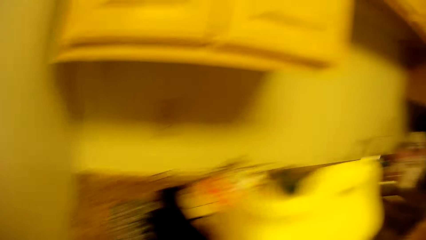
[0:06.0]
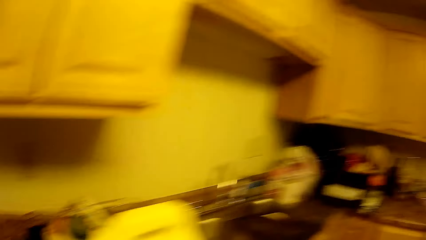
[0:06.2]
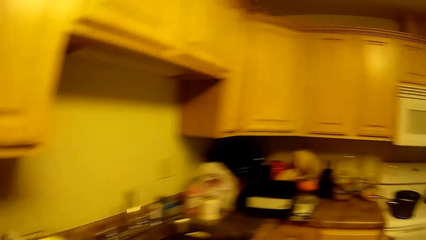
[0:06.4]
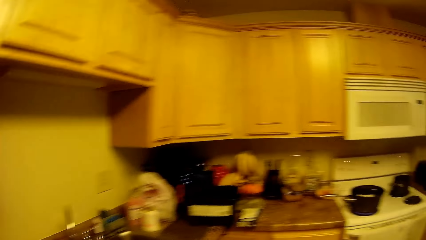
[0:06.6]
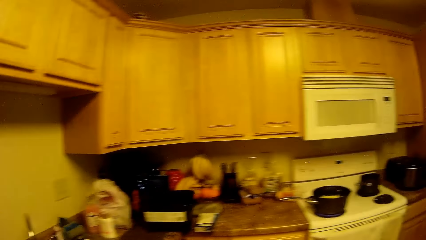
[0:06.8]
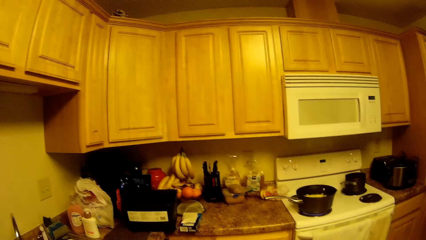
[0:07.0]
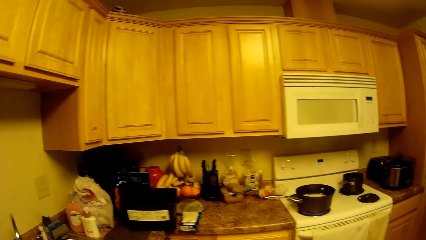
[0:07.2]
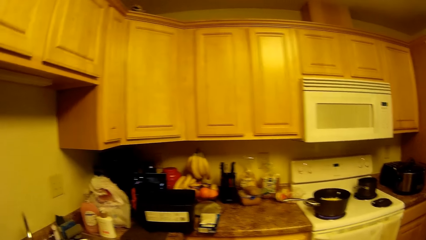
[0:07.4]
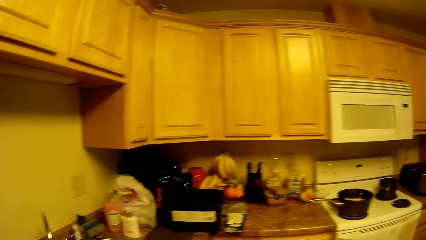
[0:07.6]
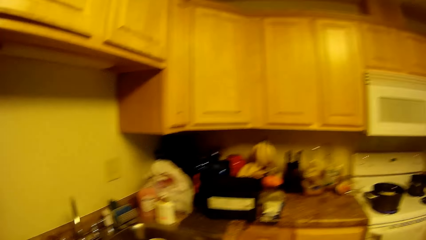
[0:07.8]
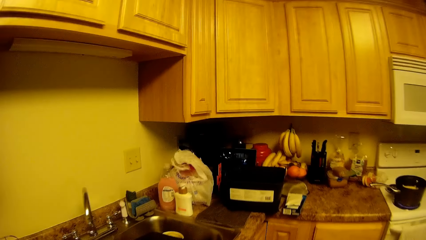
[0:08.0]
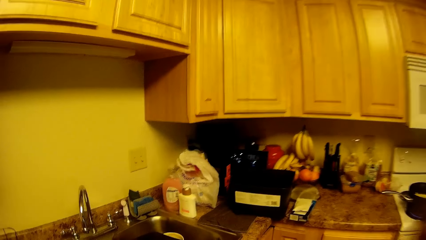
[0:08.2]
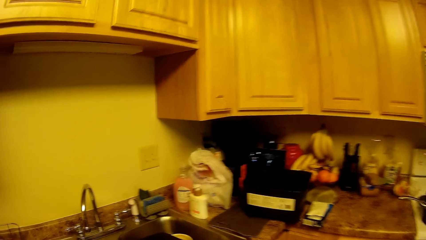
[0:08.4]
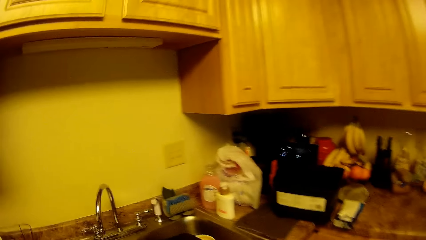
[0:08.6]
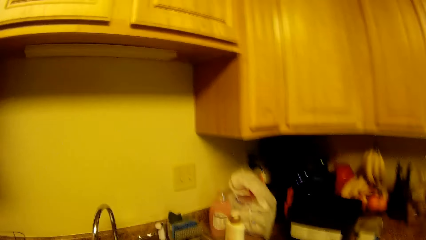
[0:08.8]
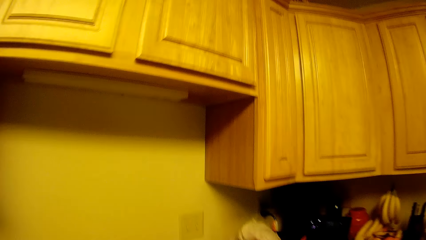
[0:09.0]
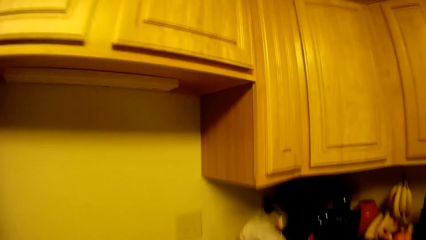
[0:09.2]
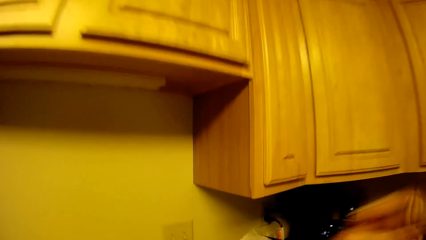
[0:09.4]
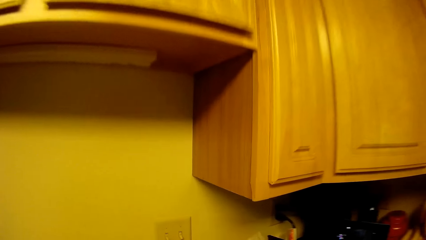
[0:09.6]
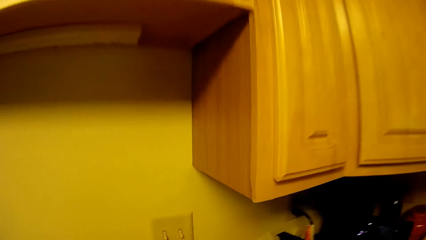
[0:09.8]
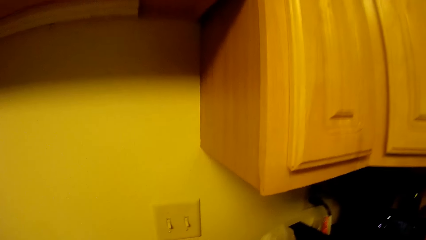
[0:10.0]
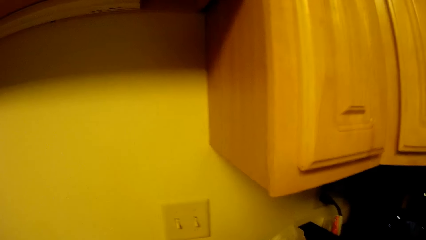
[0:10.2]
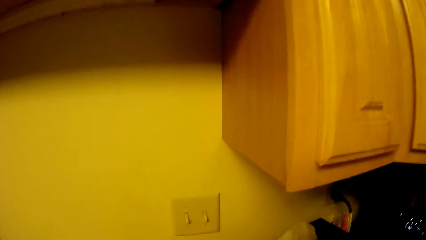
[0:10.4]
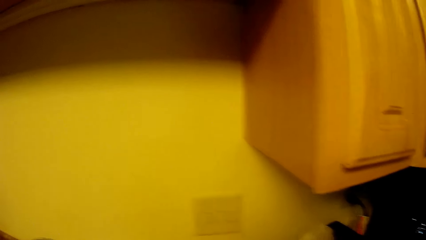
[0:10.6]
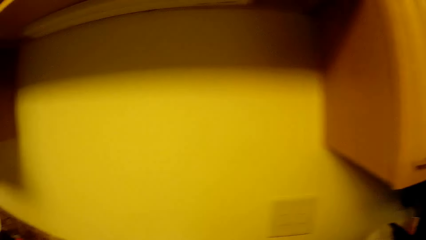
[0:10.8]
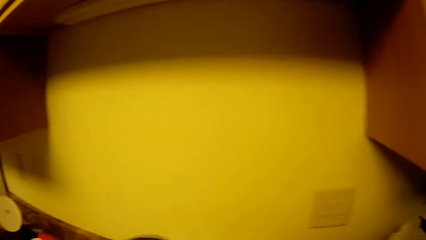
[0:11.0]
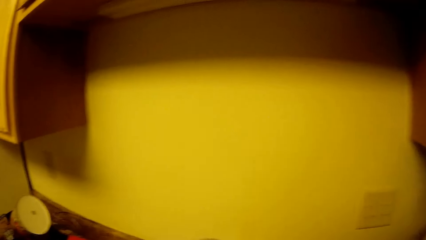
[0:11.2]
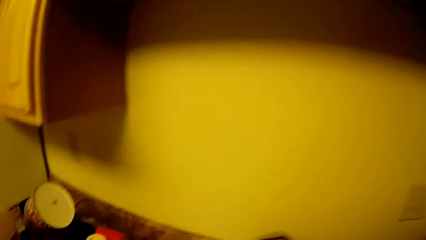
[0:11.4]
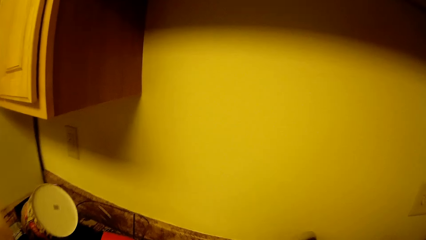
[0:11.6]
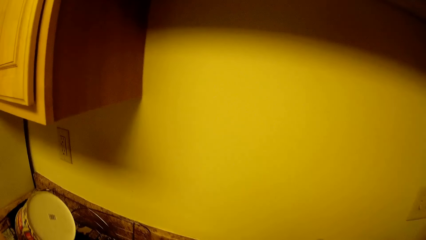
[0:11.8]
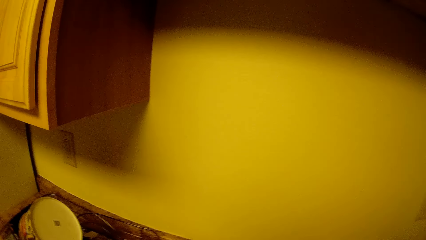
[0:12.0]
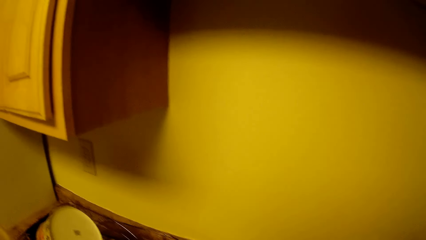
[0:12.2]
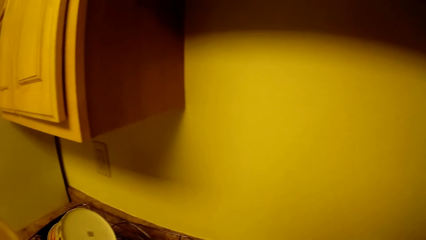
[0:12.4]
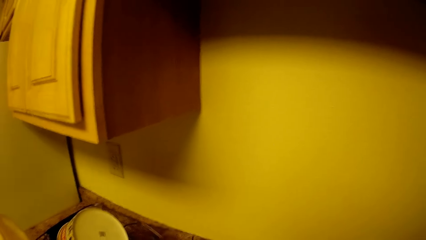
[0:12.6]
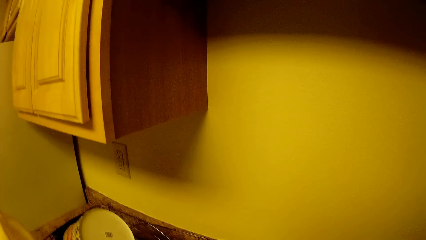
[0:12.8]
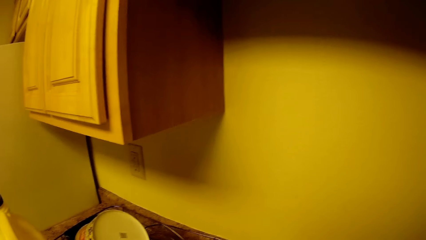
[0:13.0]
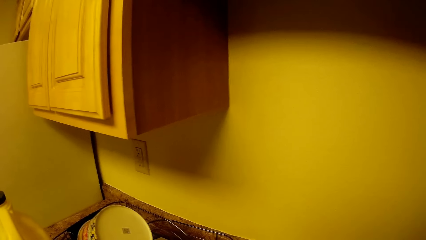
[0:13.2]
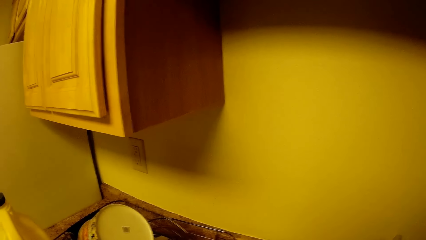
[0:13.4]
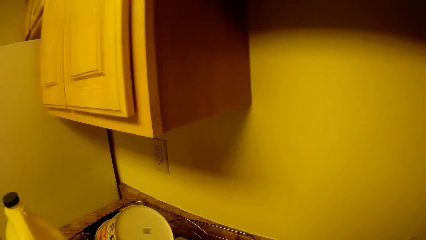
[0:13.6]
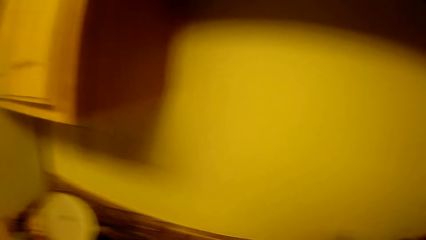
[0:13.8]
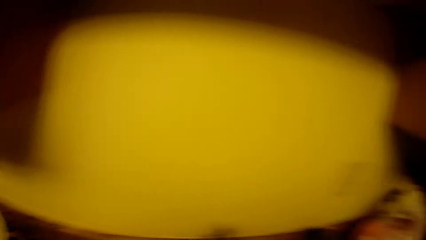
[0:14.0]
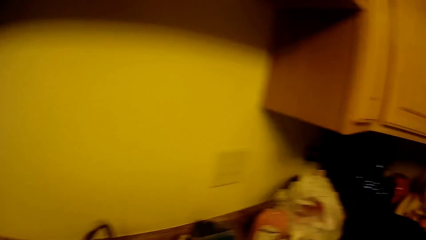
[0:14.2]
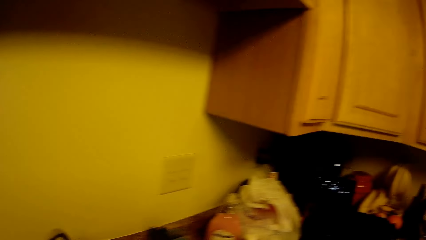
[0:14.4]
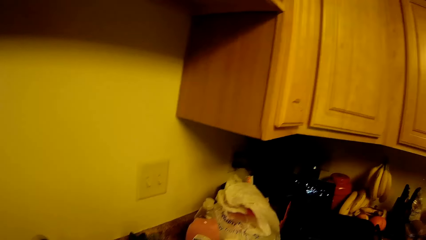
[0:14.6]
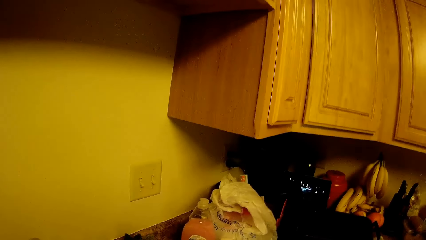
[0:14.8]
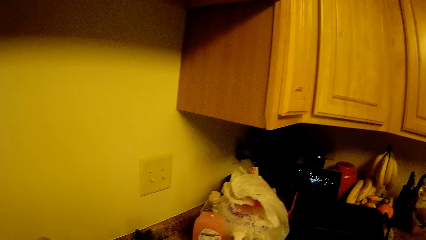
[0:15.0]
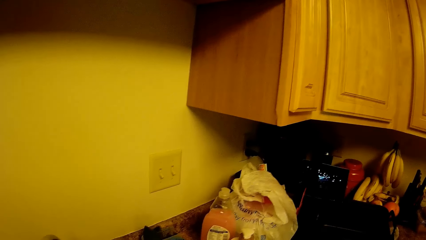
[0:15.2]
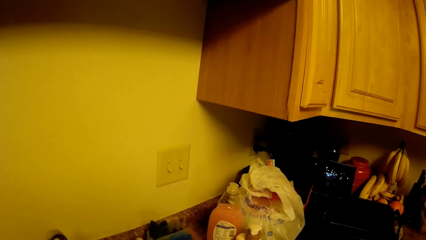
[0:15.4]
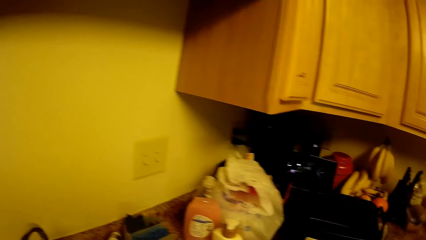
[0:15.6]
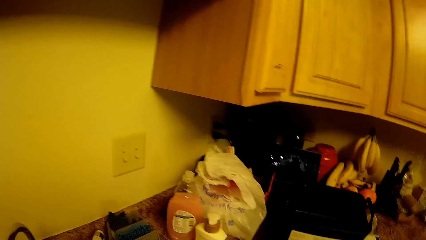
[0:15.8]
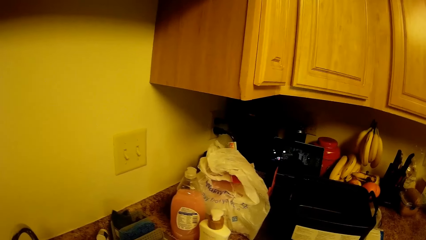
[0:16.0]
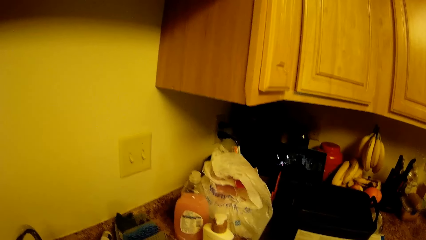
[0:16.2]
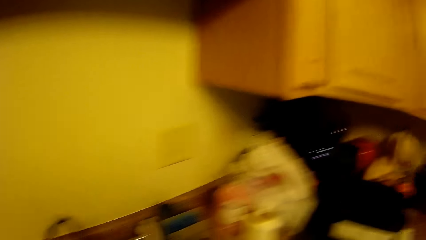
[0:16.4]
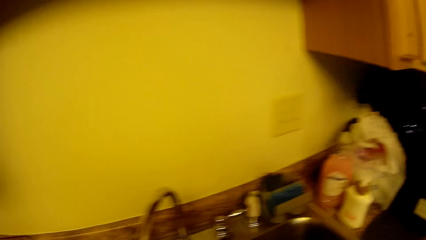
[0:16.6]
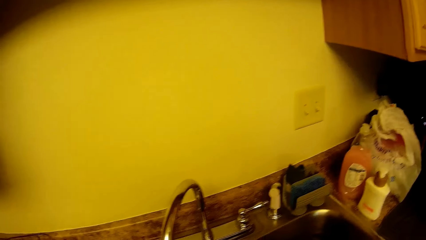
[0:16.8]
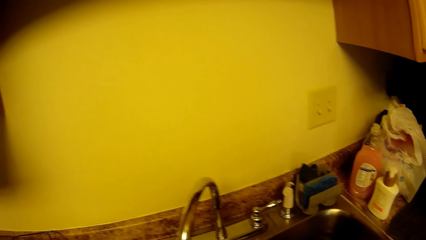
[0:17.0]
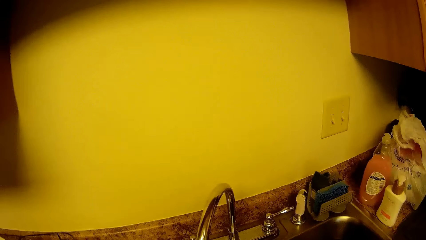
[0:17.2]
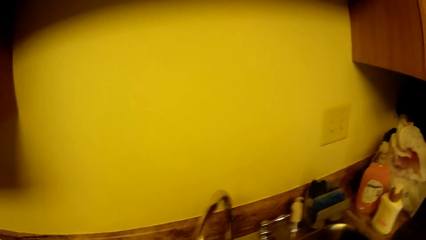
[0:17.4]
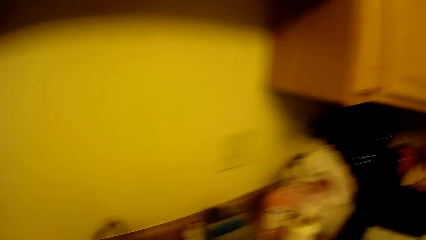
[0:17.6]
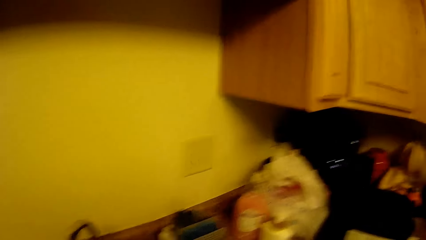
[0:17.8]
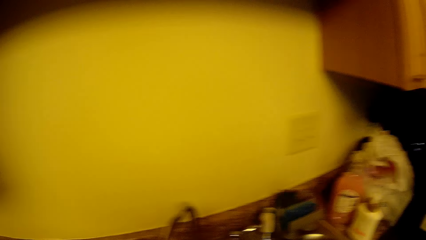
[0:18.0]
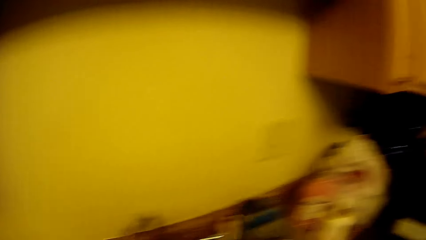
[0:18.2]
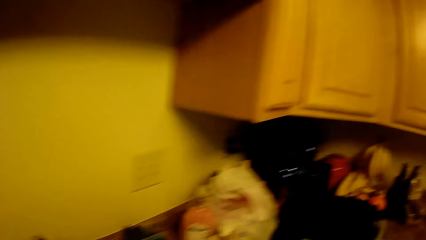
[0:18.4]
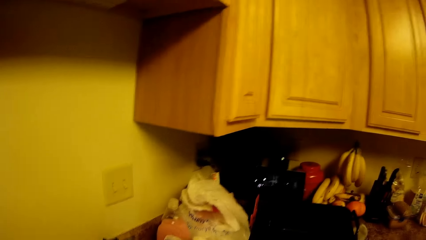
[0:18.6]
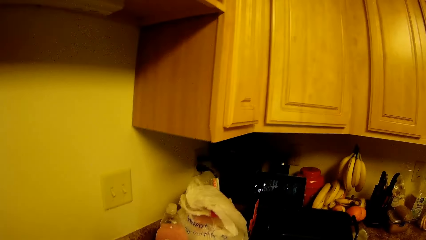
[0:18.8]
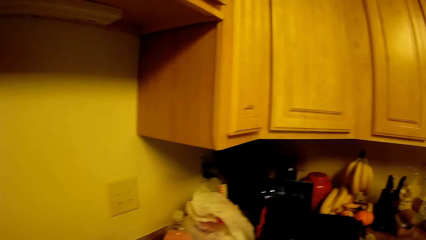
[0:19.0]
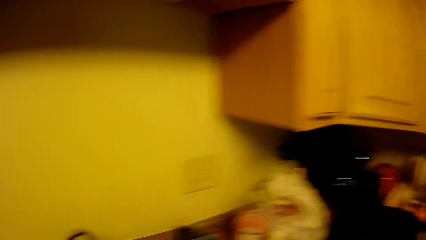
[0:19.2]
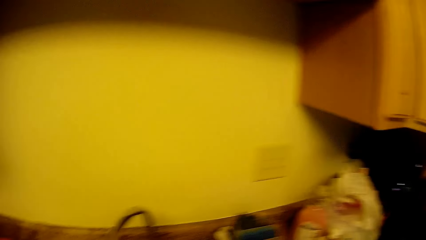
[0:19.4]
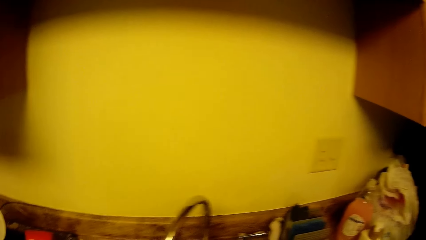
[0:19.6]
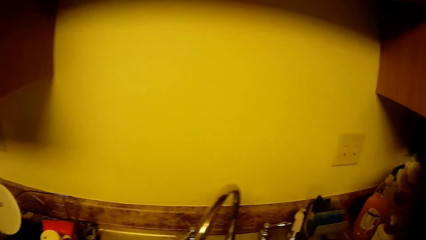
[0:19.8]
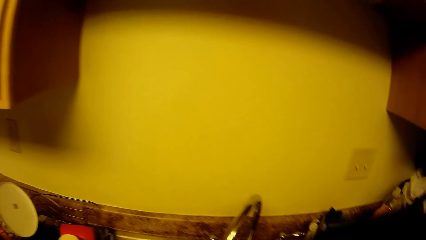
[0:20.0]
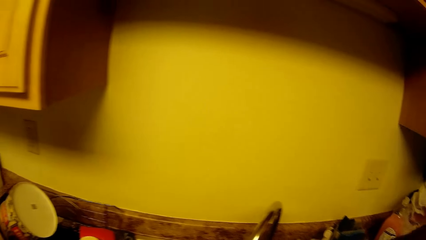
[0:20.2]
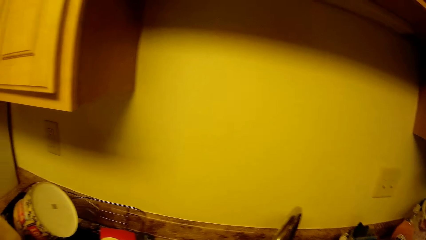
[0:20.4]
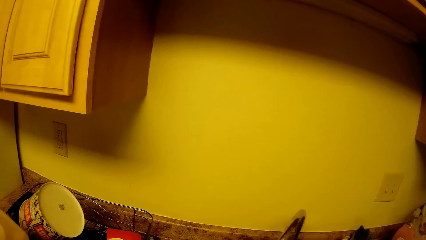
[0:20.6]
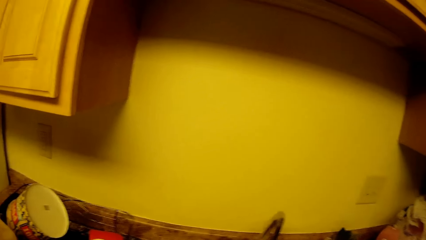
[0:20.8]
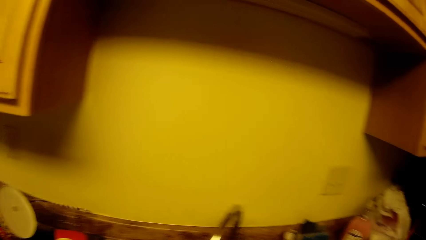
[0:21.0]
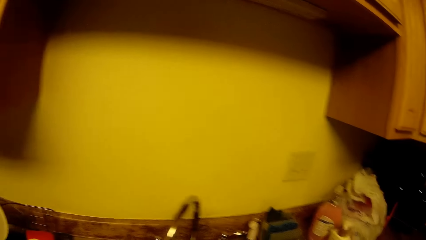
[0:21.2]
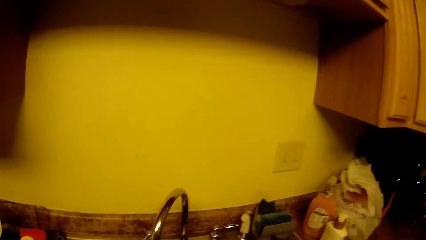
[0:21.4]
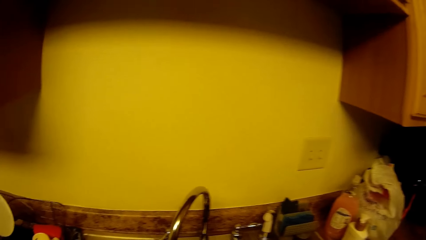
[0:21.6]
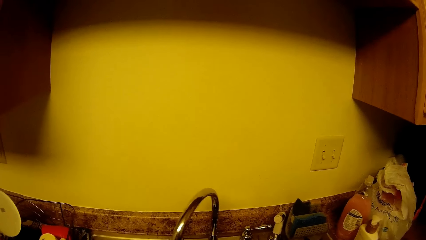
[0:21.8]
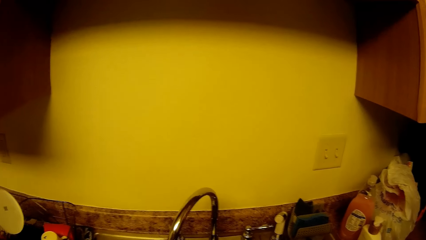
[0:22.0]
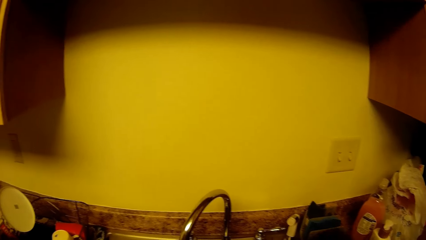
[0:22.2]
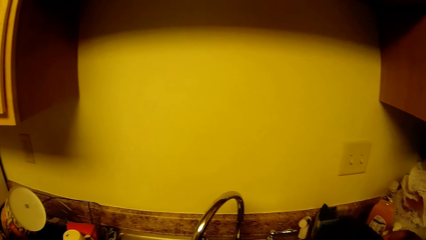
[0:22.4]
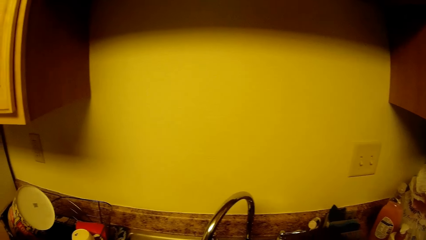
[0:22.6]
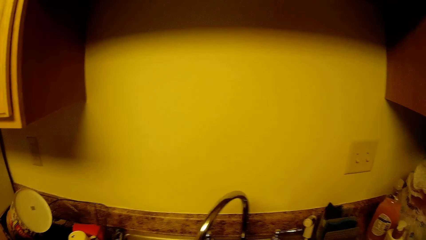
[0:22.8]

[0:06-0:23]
The camera wearer turns around the countertop. They do something on the countertop. They wash something in the sink.
